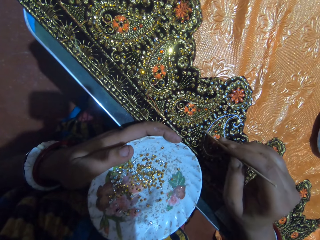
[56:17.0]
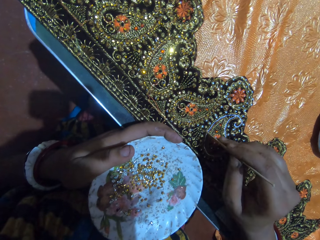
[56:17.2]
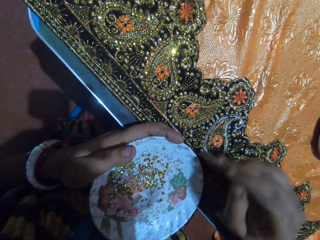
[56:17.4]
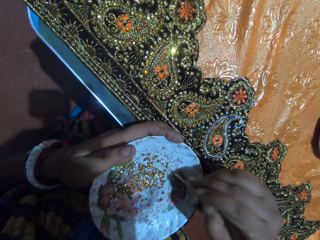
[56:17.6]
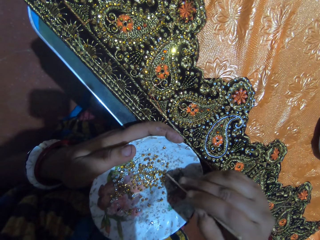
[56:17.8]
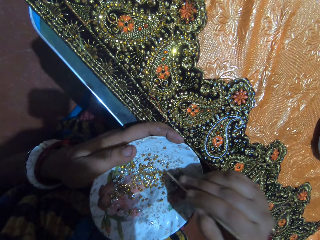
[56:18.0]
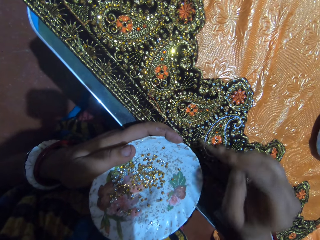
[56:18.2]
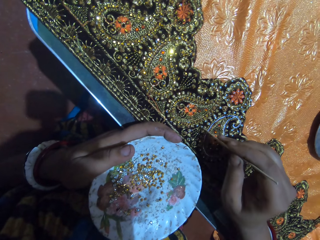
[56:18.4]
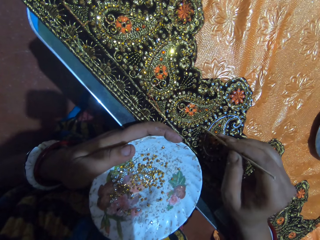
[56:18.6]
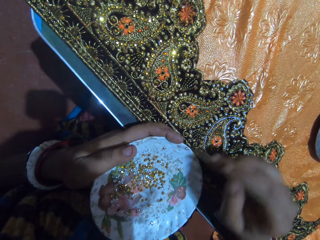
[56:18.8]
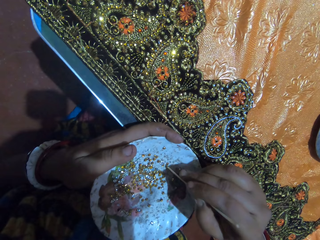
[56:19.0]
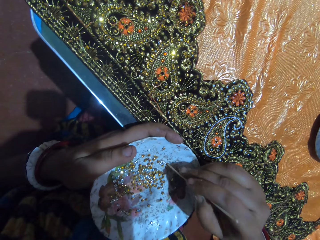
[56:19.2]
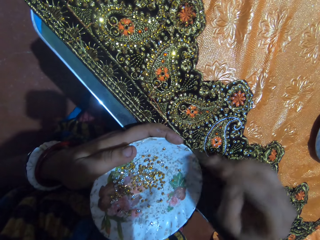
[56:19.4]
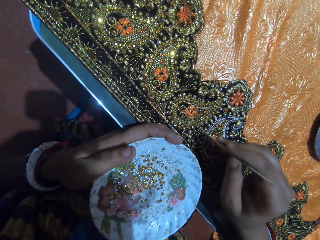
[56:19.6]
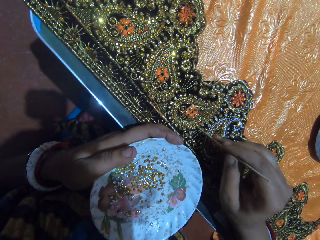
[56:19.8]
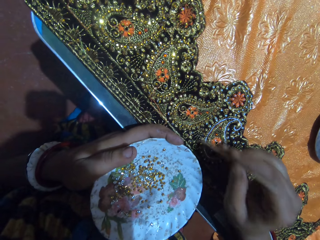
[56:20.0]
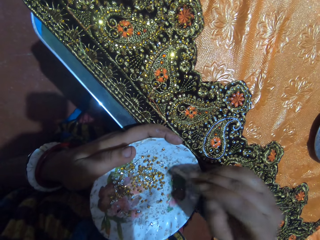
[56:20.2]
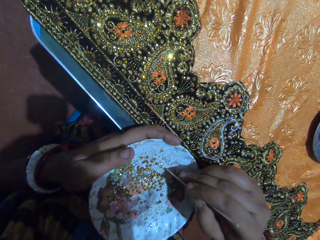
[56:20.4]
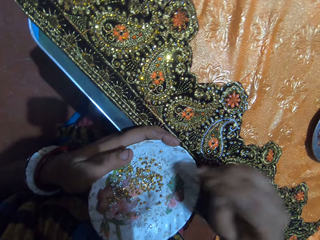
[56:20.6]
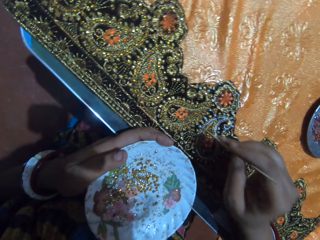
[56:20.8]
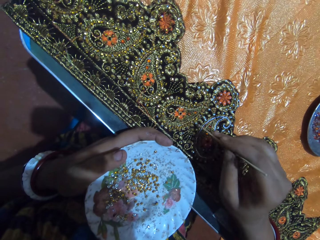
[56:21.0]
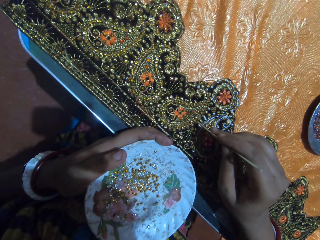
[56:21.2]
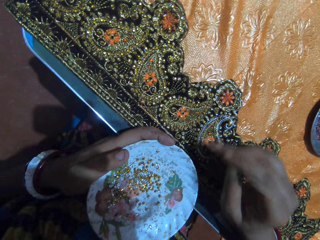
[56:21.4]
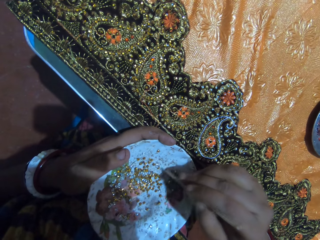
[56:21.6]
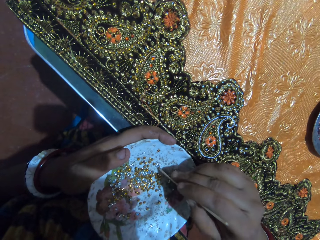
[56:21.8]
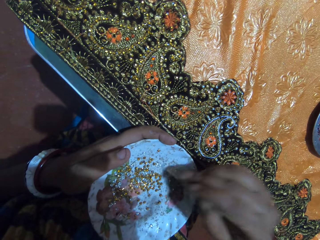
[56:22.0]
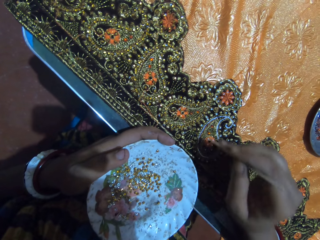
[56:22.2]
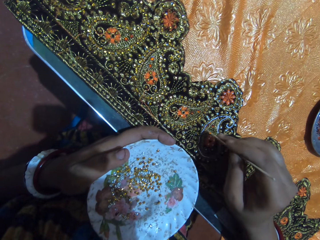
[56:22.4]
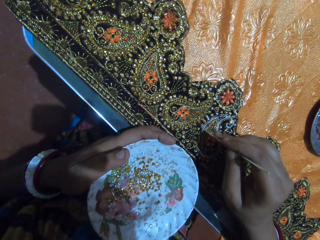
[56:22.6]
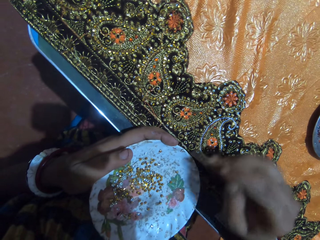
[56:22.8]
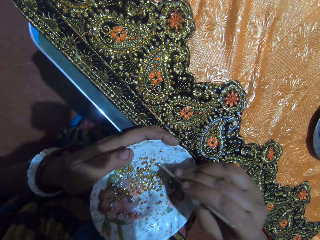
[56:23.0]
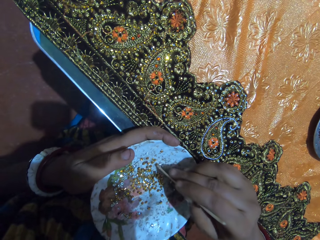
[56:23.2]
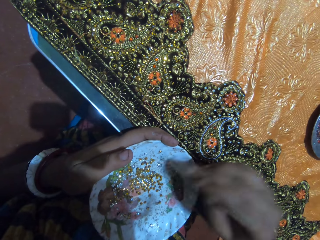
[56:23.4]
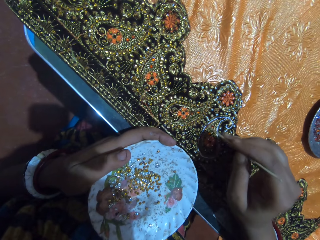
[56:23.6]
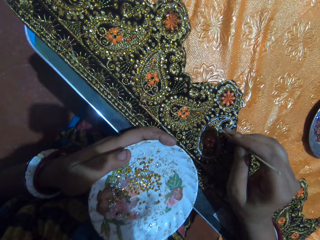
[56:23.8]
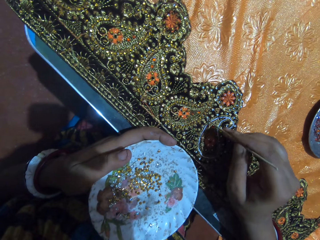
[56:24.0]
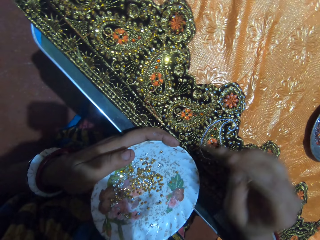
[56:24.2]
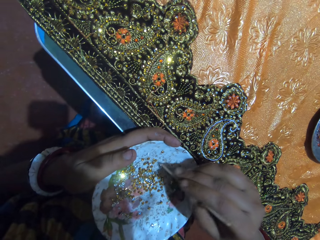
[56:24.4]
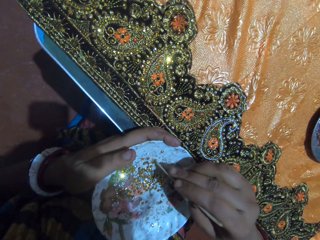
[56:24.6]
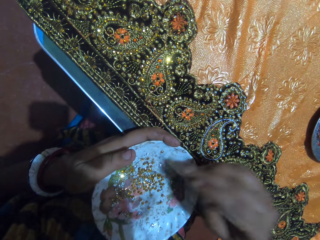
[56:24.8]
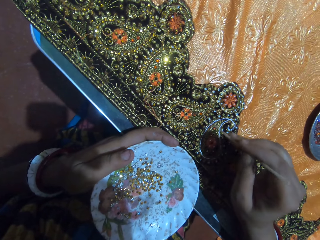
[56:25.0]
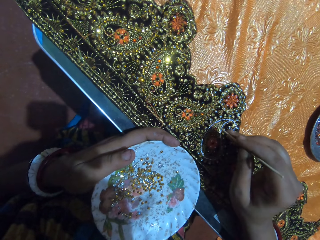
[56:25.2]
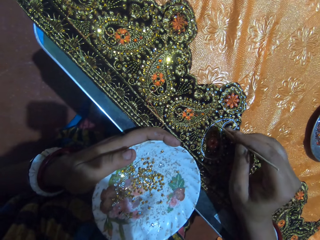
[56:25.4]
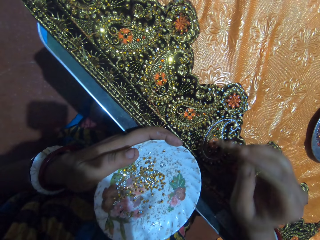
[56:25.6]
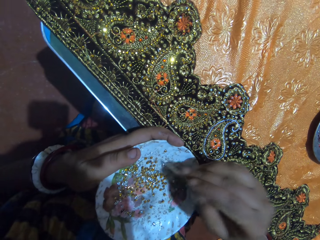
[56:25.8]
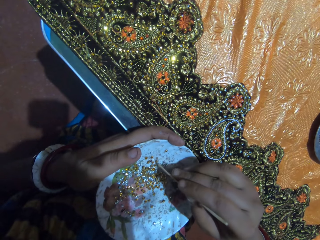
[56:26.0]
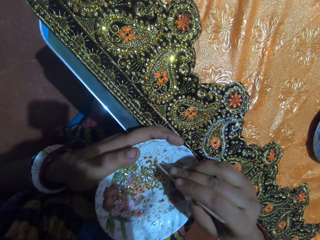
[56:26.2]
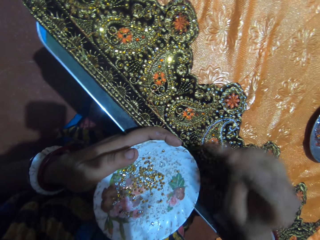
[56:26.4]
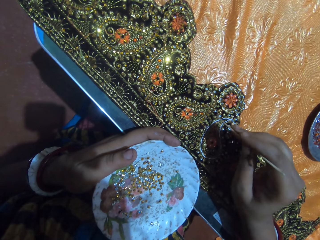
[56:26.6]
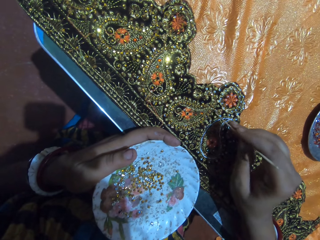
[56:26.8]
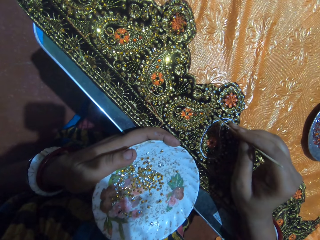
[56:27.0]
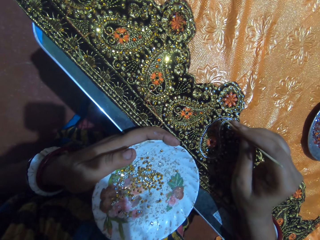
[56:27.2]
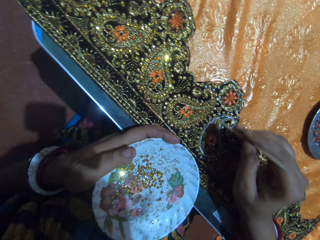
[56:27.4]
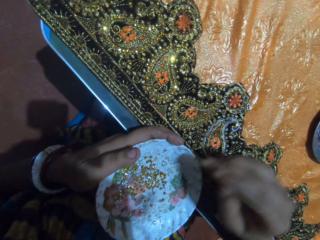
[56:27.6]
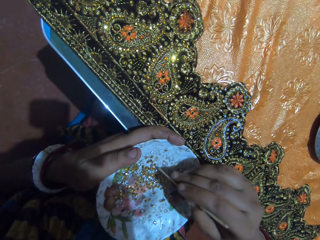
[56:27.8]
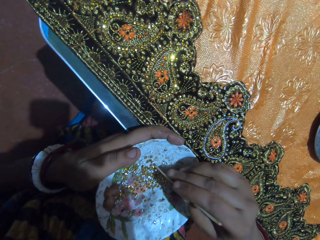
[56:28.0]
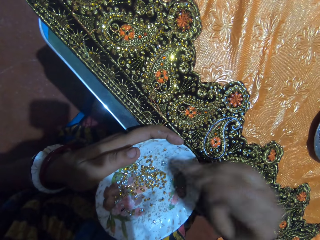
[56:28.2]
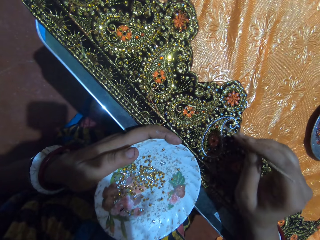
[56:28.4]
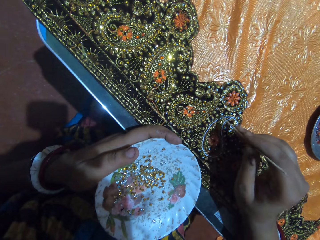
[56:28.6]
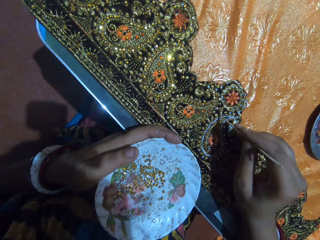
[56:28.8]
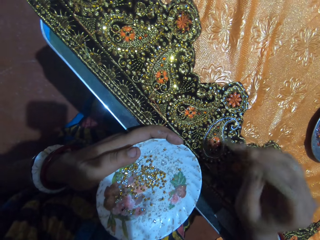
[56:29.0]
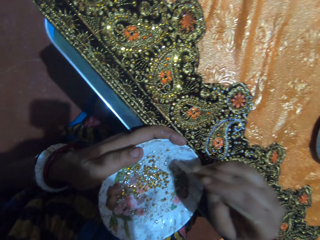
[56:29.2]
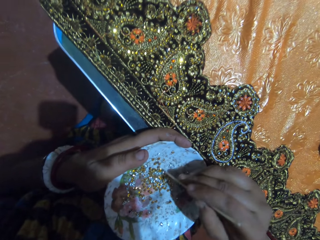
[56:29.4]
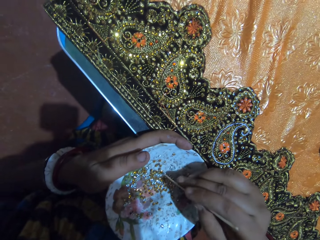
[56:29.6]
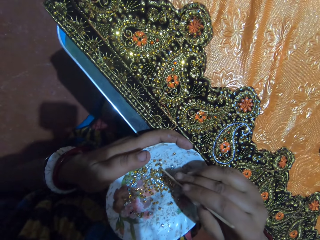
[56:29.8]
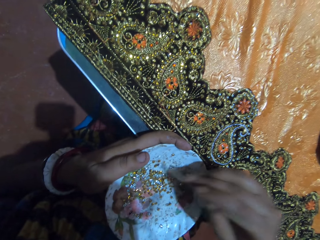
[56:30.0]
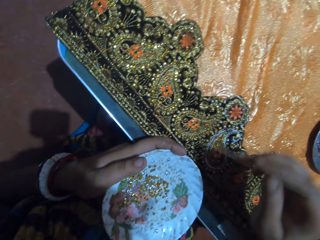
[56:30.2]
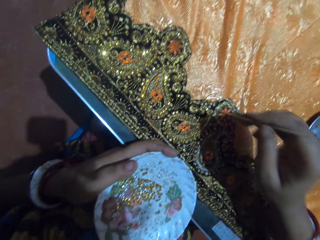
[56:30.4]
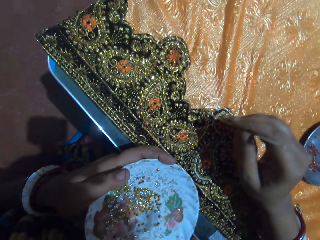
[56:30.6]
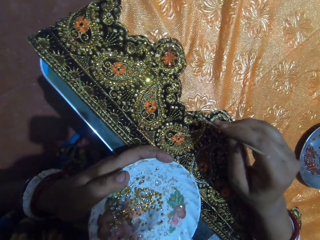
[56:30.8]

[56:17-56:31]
The camera wearer places the rhinestone on the fabric with the jewel picker in her right hand. She picks a rhinestone from the plastic saucer in her left hand with the jewel picker in her right hand. She places the rhinestone on the fabric with the jewel picker in her right hand. She picks a rhinestone from the plastic saucer in her left hand with the jewel picker in her right hand. She places the rhinestone on the fabric with the jewel picker in her right hand. She picks a rhinestone from the plastic saucer in her left hand with the jewel picker in her right hand. She places the rhinestone on the fabric with the jewel picker in her right hand. She picks a rhinestone from the plastic saucer in her left hand with the jewel picker in her right hand. She places the rhinestone on the fabric with the jewel picker in her right hand. She picks a rhinestone from the plastic saucer in her left hand with the jewel picker in her right hand. She places the rhinestone on the fabric with the jewel picker in her right hand. She picks a rhinestone from the plastic saucer in her left hand with the jewel picker in her right hand. She places the rhinestone on the fabric with the jewel picker in her right hand. She picks a rhinestone from the plastic saucer in her left hand with the jewel picker in her right hand. She places the rhinestone on the fabric with the jewel picker in her right hand. She picks a rhinestone from the plastic saucer in her left hand with the jewel picker in her right hand. She places the rhinestone on the fabric with the jewel picker in her right hand. She picks a rhinestone from the plastic saucer in her left hand with the jewel picker in her right hand.

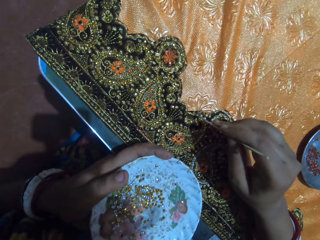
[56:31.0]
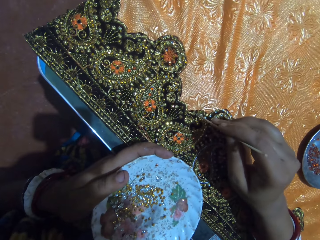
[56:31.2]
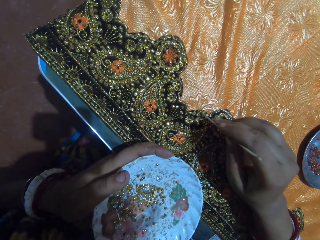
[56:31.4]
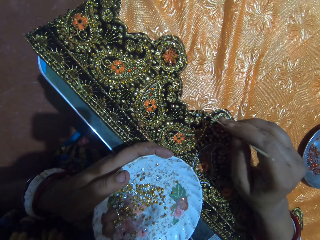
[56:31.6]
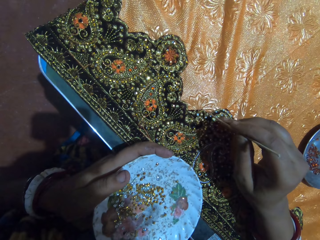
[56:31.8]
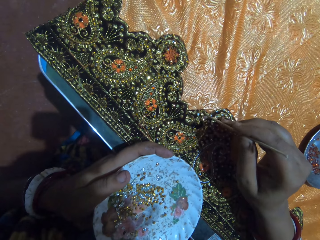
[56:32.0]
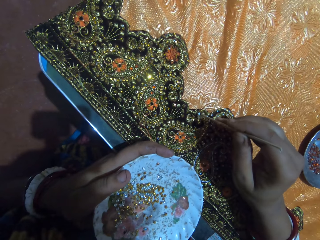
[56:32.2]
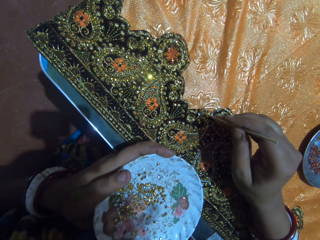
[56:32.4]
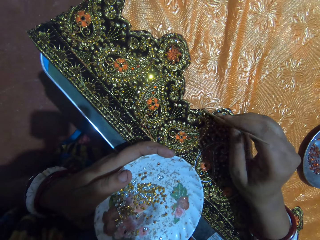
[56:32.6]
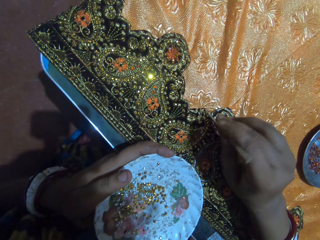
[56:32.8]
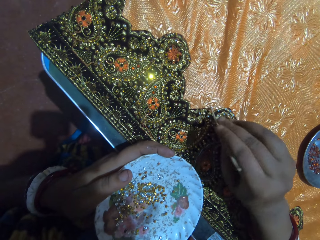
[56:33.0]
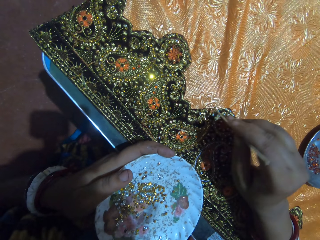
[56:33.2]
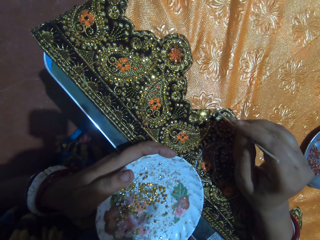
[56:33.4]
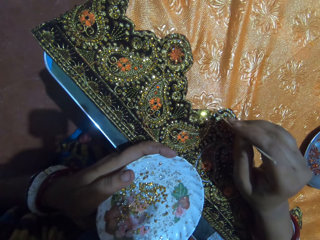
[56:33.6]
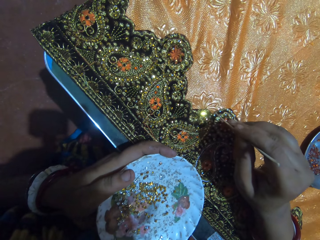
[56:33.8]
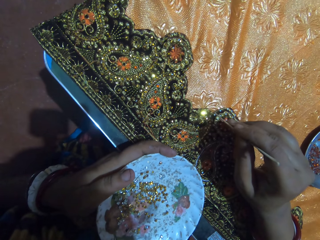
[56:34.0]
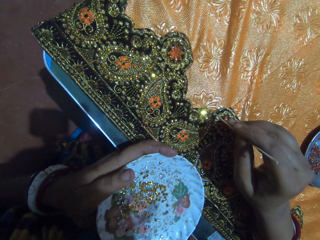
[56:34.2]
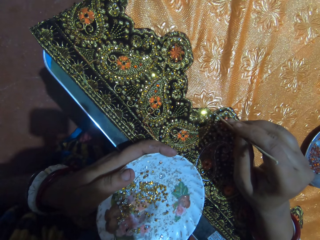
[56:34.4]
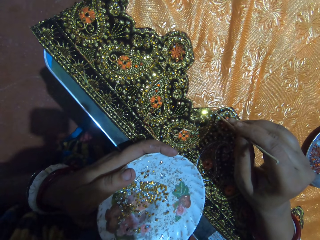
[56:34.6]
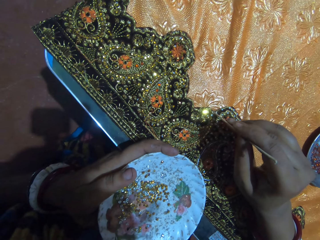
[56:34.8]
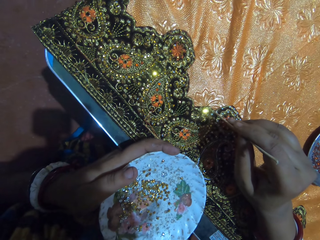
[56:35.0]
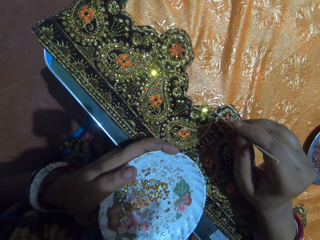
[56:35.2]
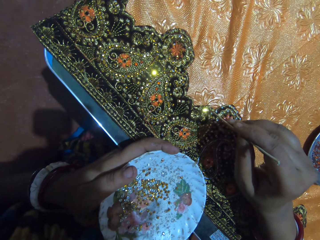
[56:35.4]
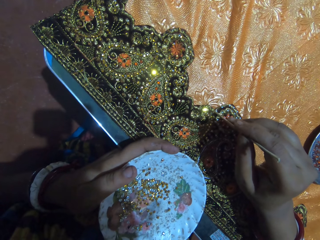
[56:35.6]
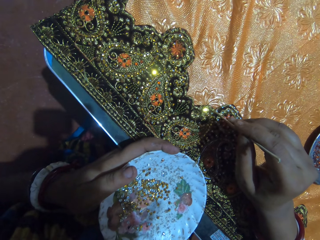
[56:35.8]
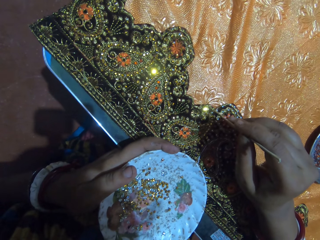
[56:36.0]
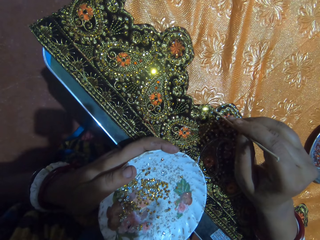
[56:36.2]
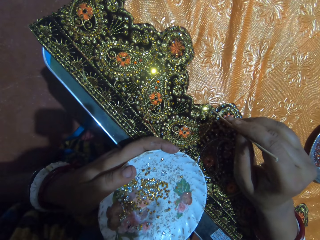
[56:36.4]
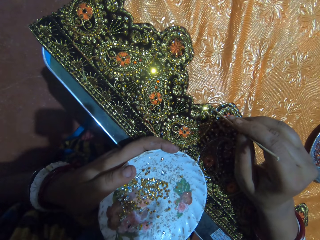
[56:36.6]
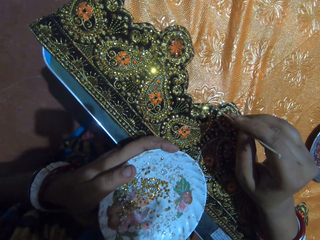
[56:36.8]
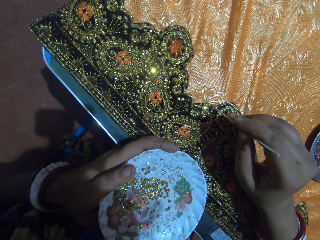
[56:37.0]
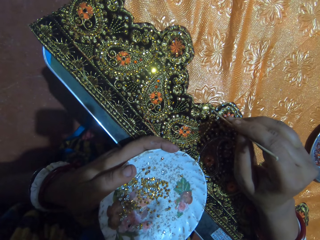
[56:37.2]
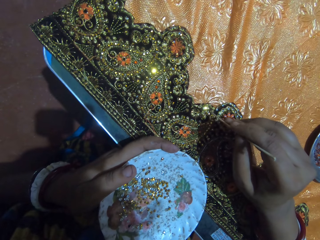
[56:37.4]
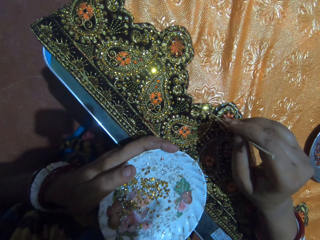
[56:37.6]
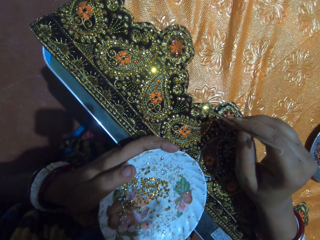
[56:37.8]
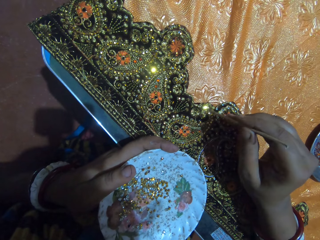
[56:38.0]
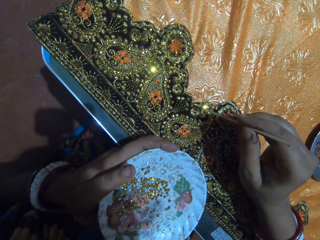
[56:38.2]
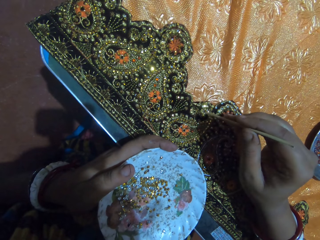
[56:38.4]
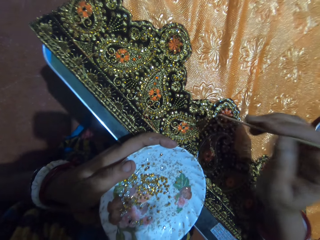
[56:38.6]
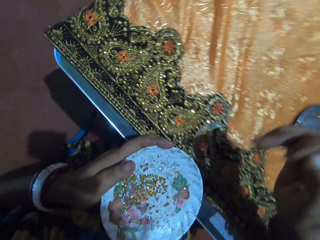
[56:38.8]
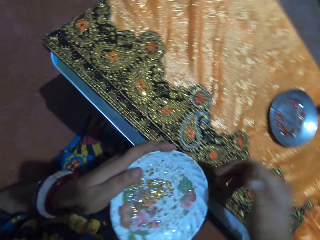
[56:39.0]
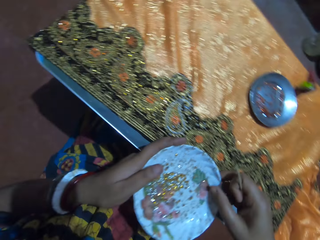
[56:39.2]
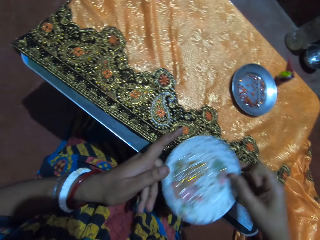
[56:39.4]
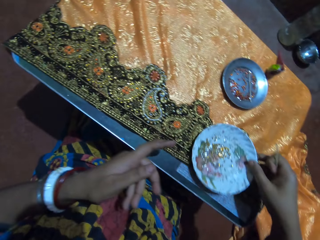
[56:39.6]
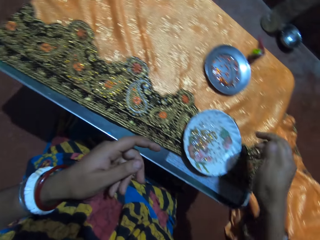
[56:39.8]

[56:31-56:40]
The camera wearer places the rhinestone on the fabric with the jewel picker in her right hand. She passes the plastic saucer from her left hand to her right hand.
